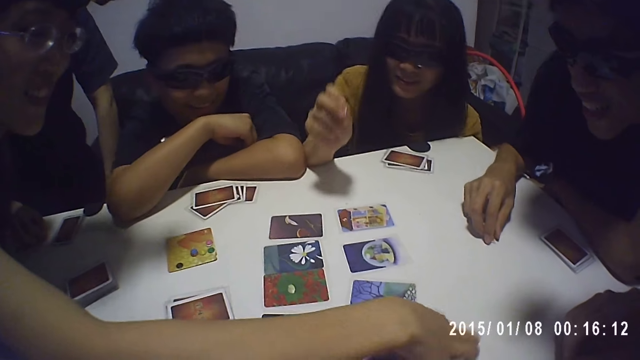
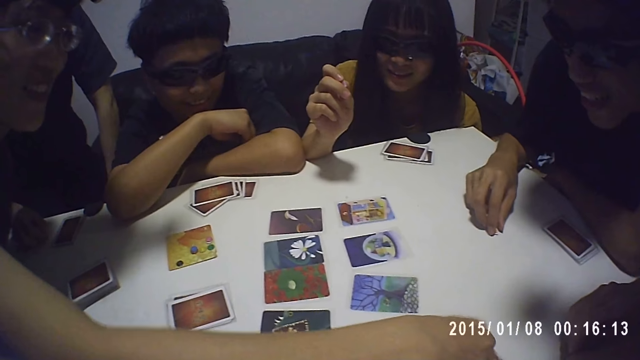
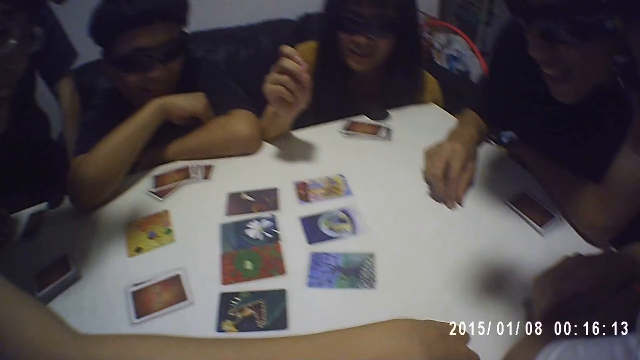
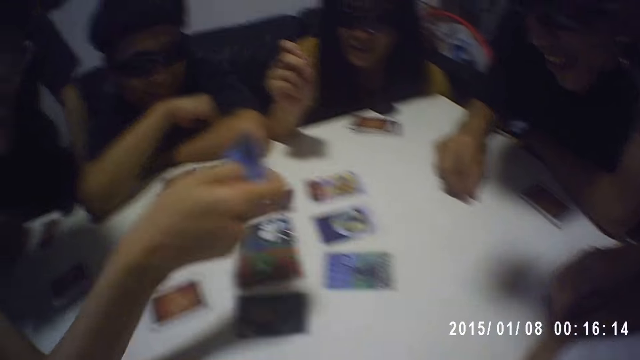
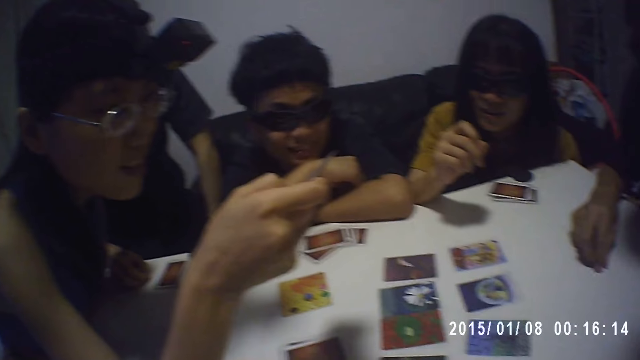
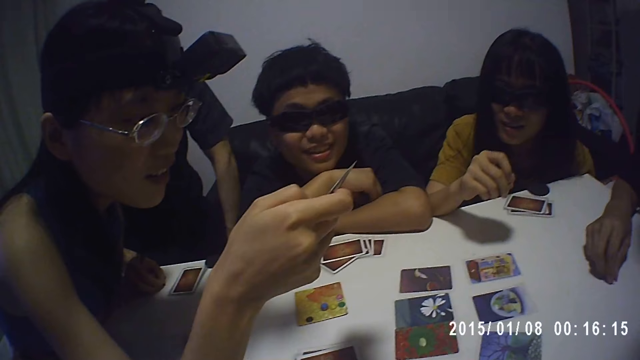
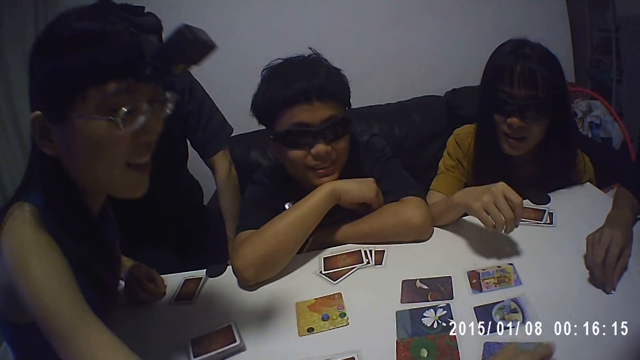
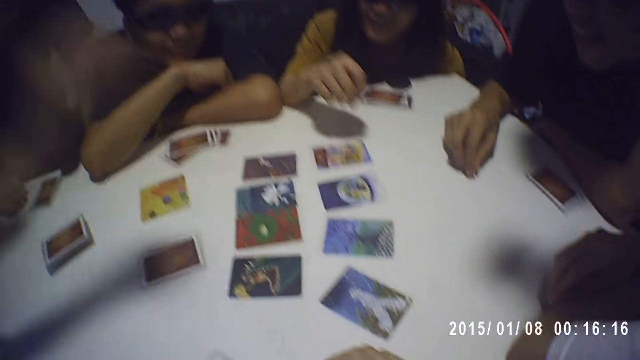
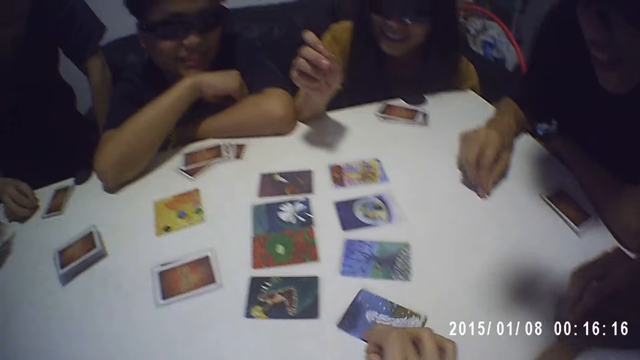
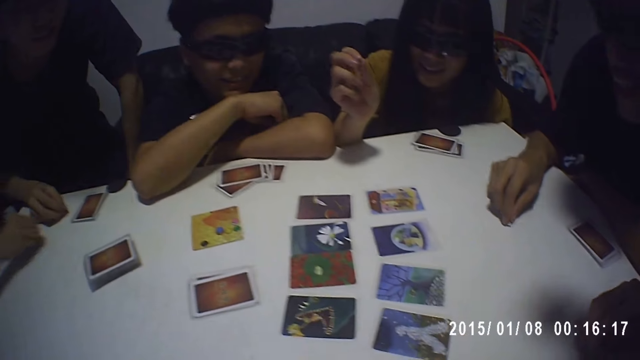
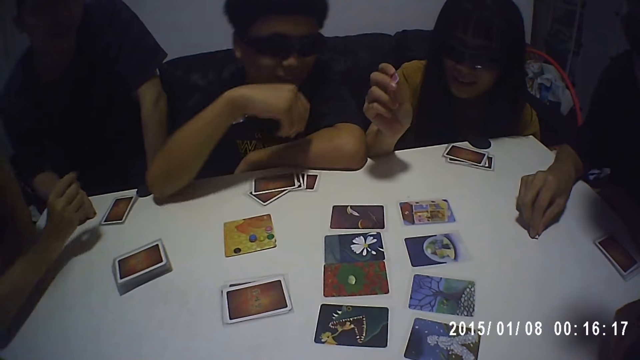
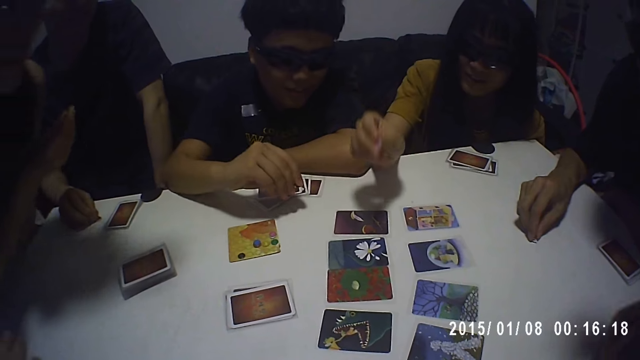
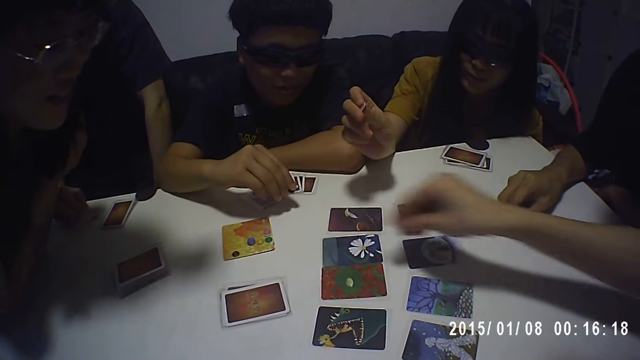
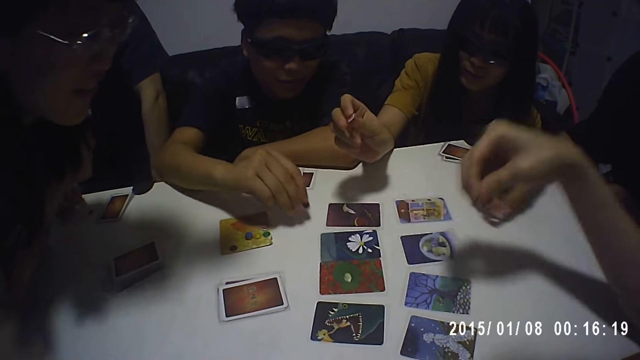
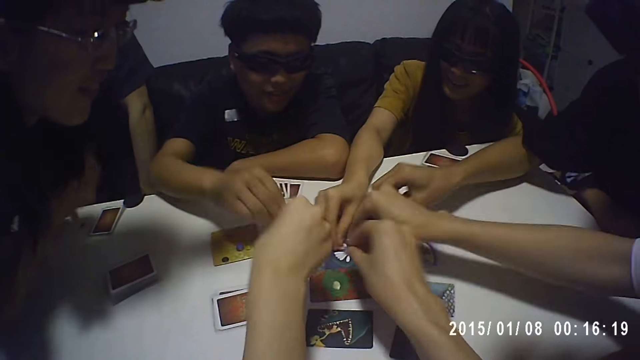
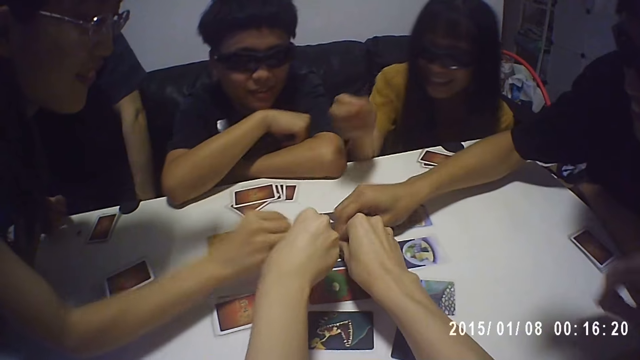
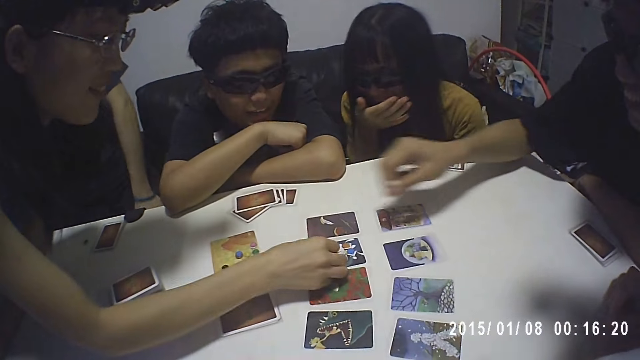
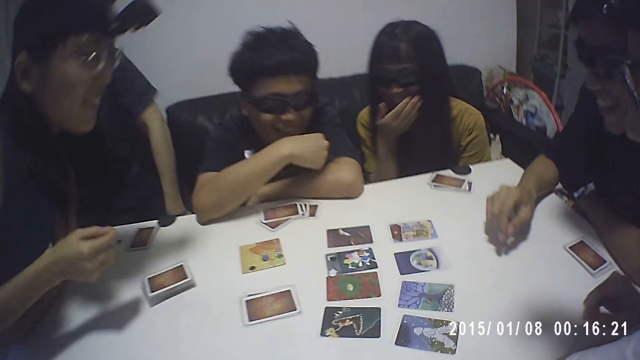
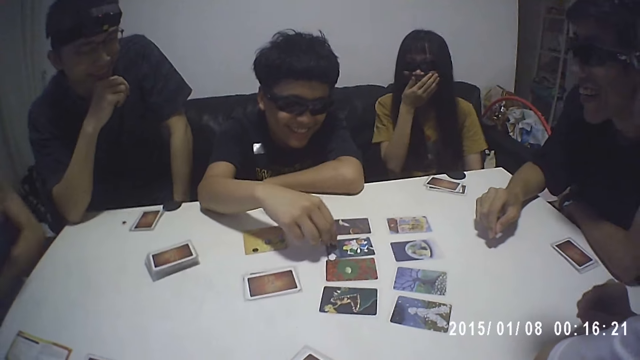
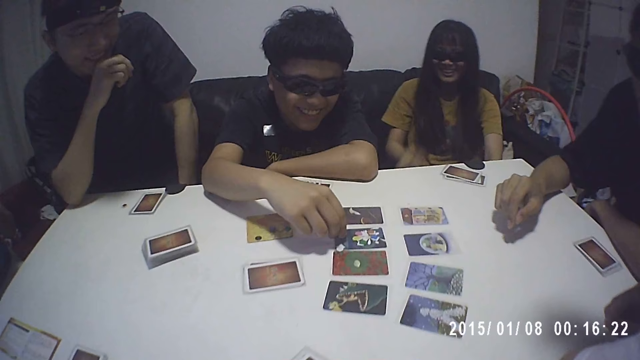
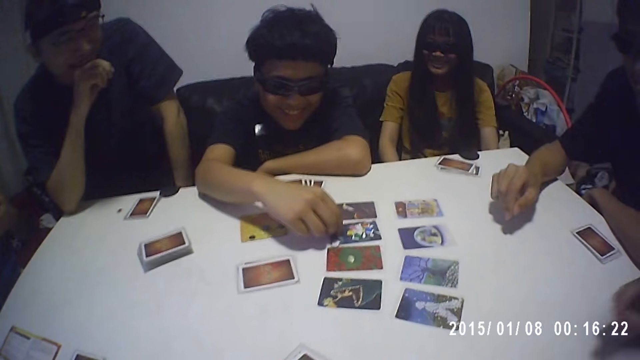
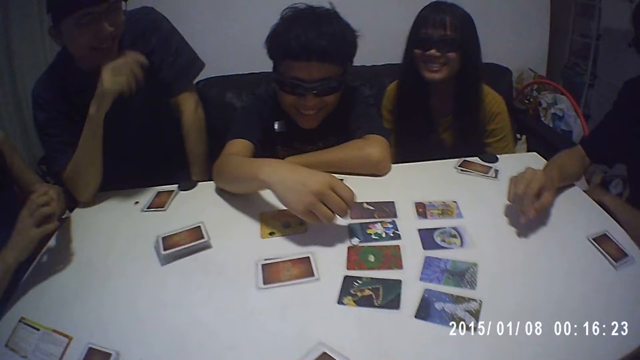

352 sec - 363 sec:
A woman picks a card with the right hand and places the card on the table. The camera wearer touches the cards on the table. They look in front. They pick checkers.

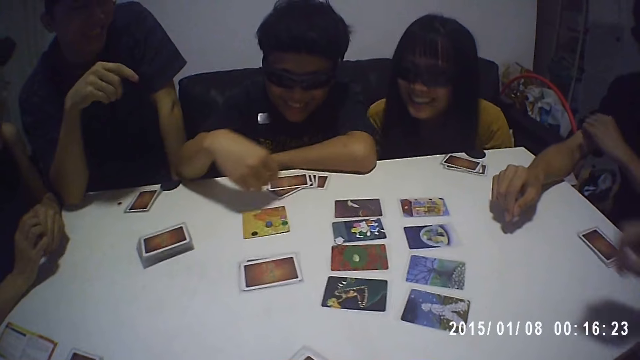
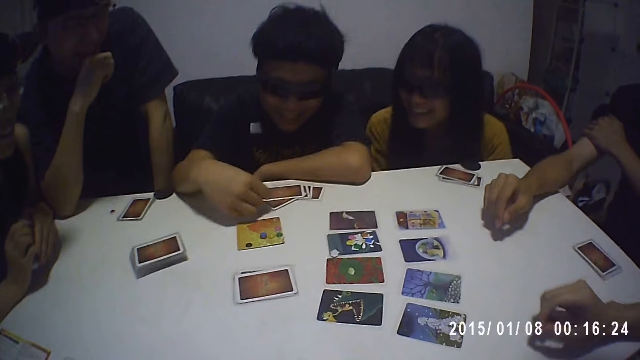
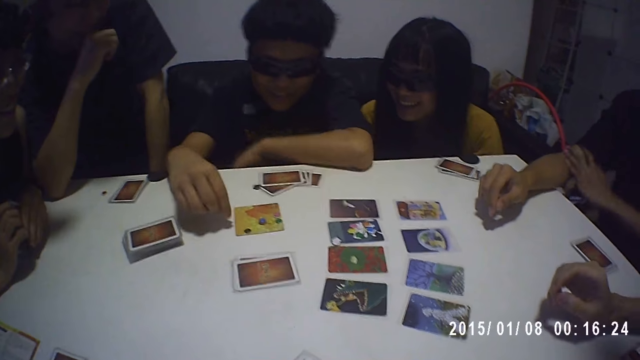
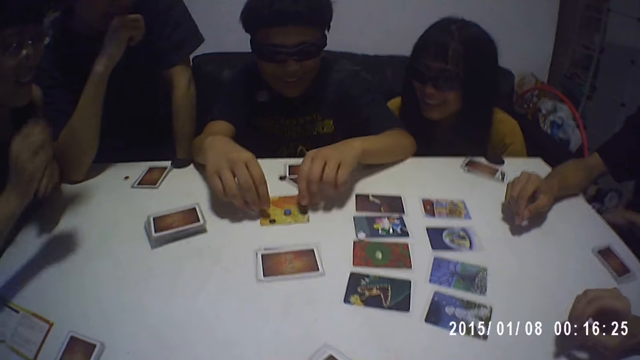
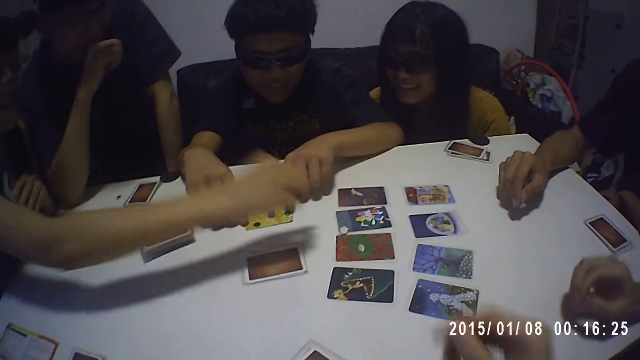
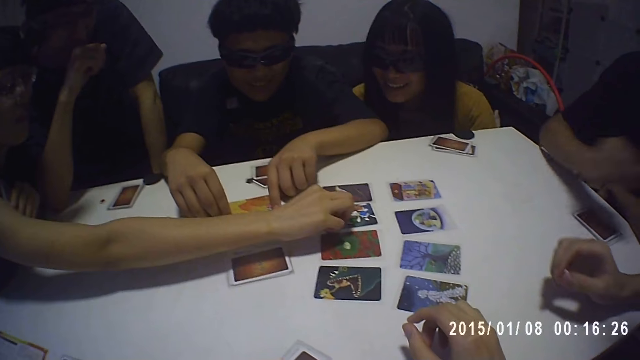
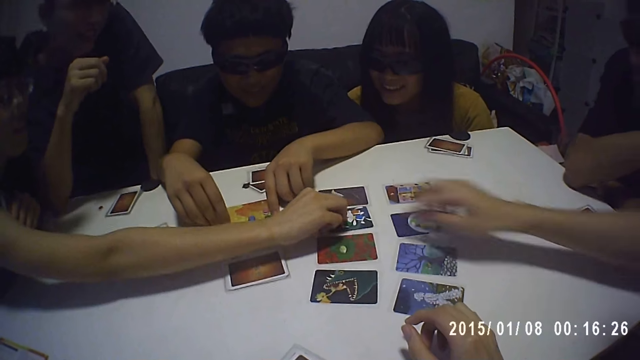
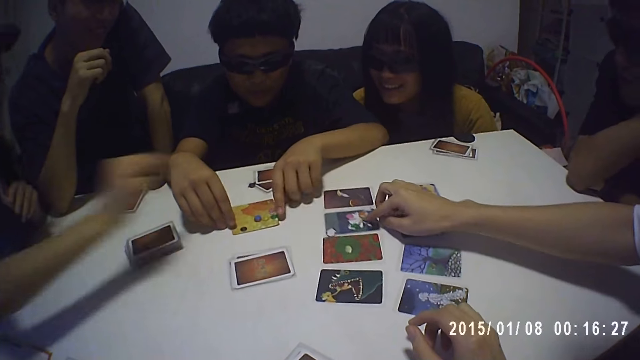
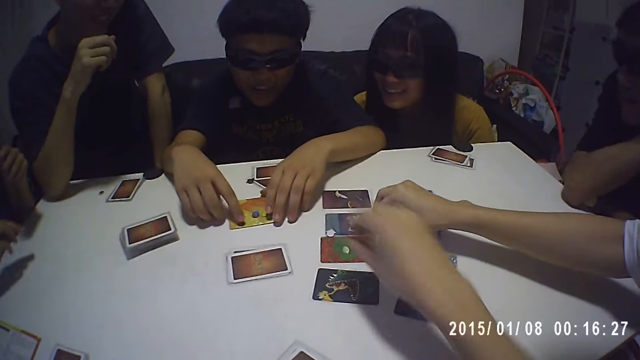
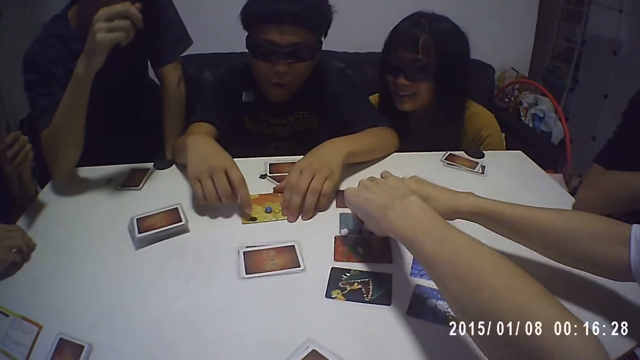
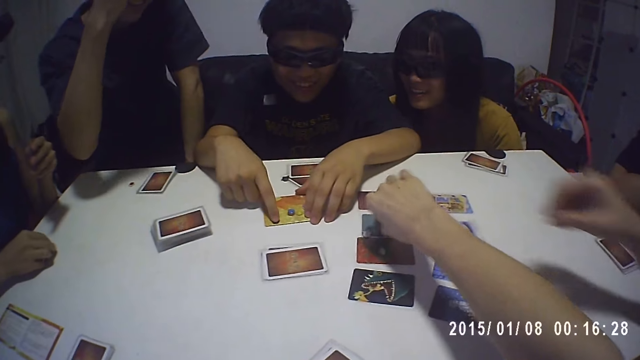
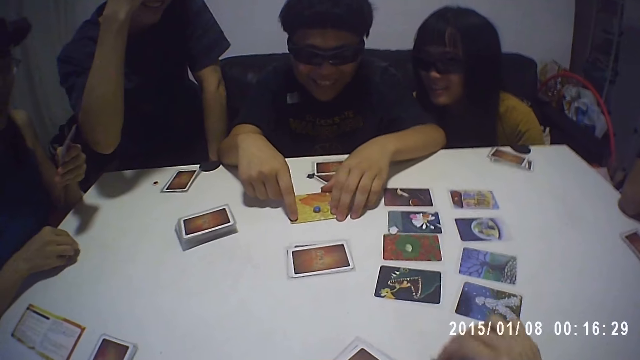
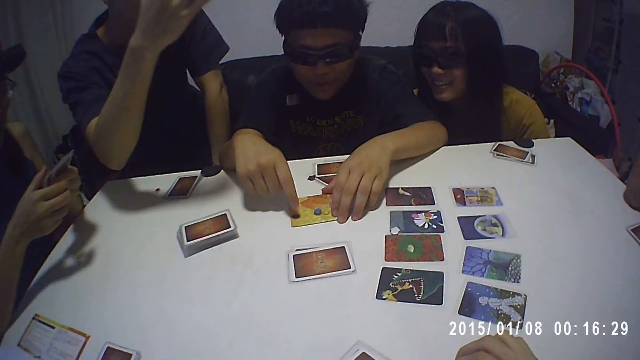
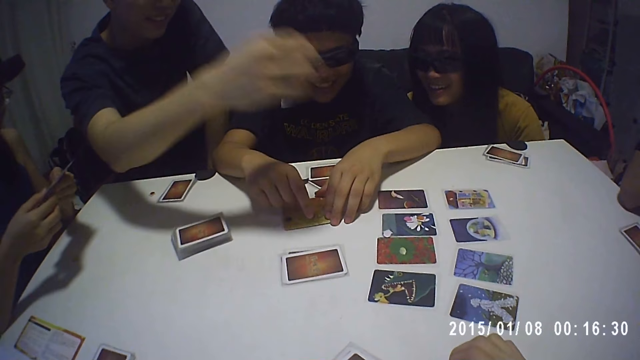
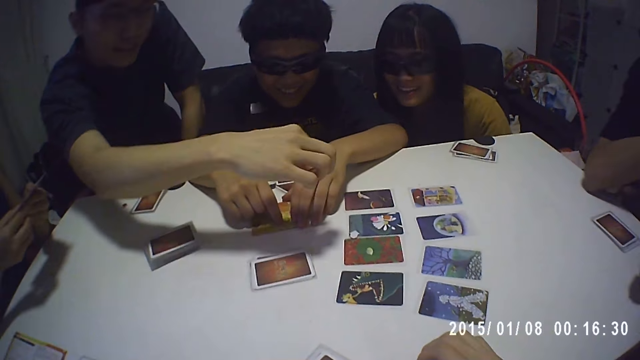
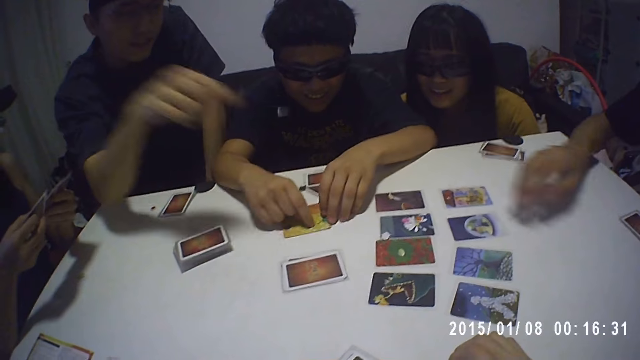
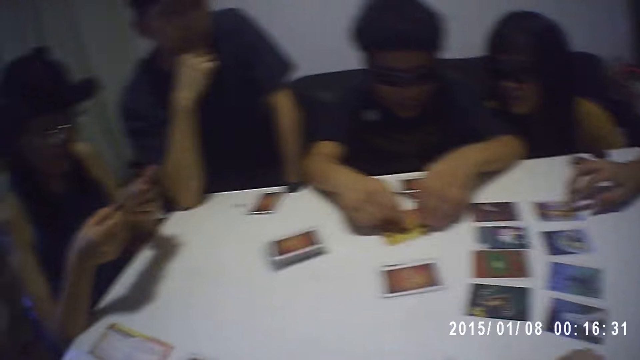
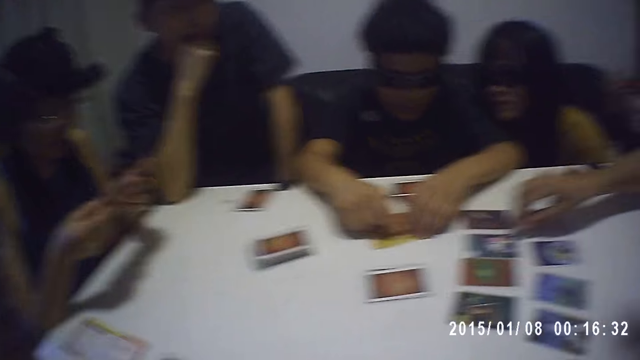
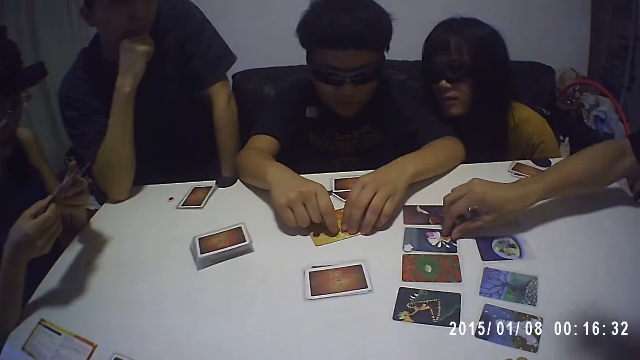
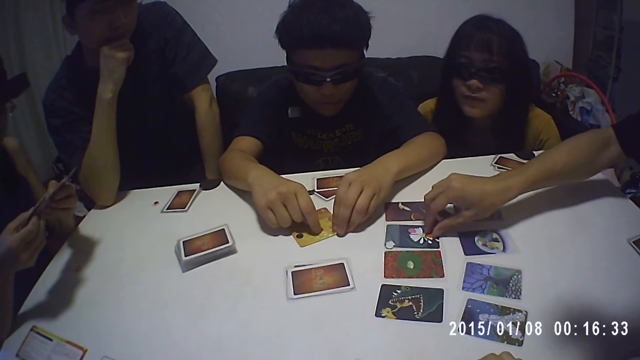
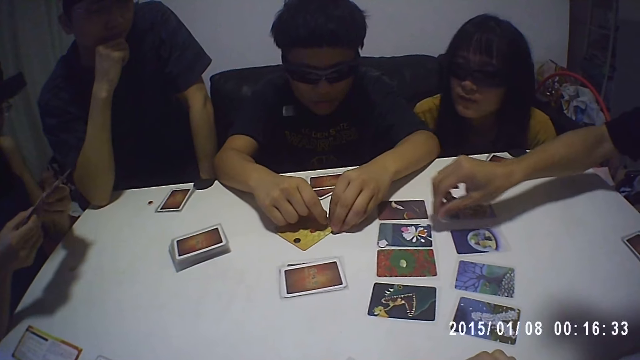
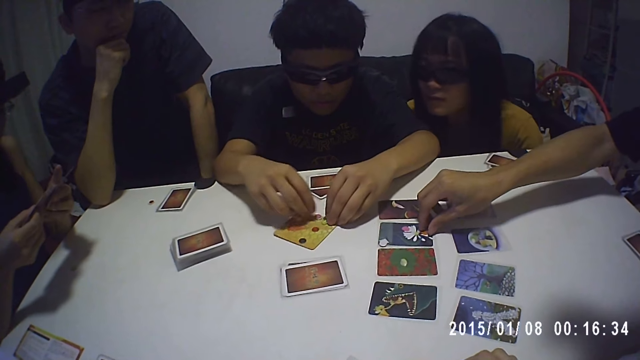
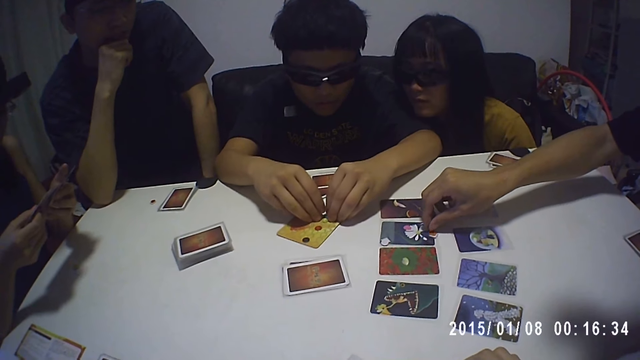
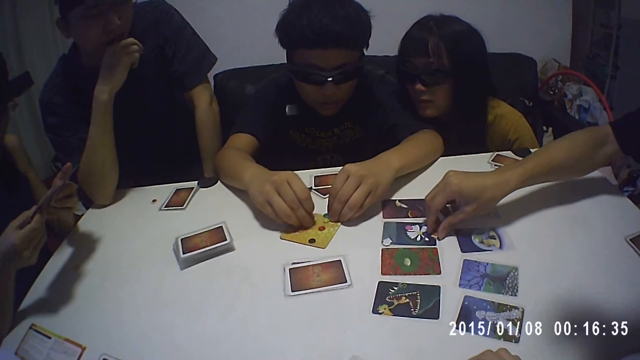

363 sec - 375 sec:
A person picks something with the right hand. The camera wearer places a hand on the table. They pick checkers. They look in front.
